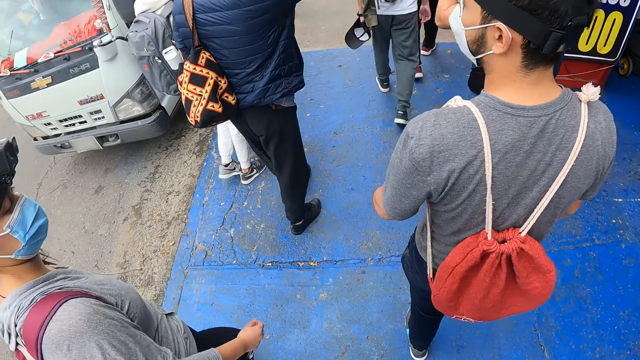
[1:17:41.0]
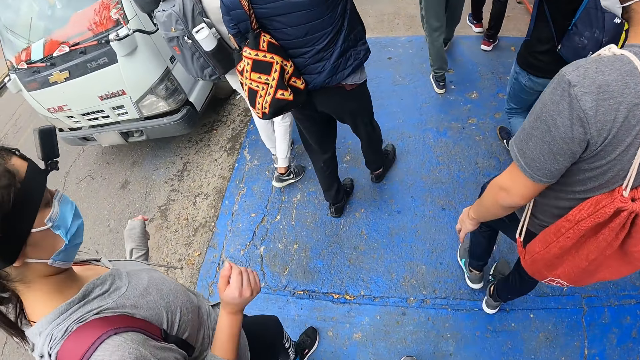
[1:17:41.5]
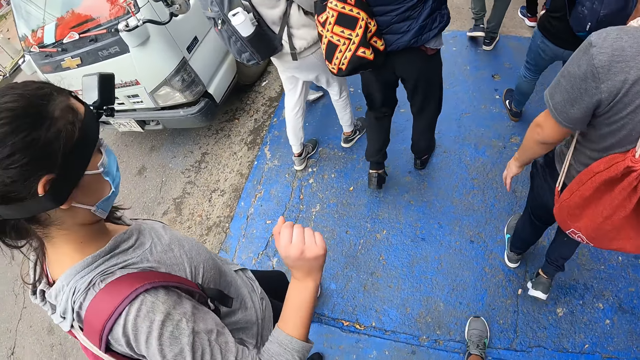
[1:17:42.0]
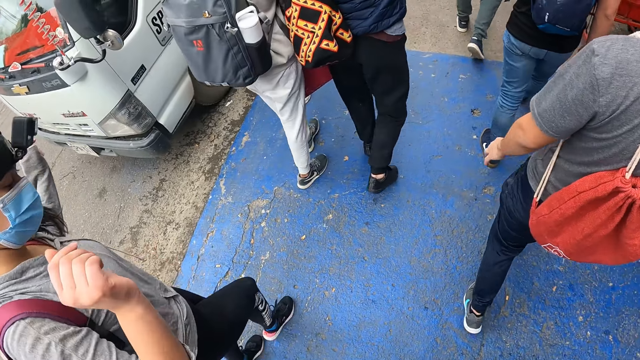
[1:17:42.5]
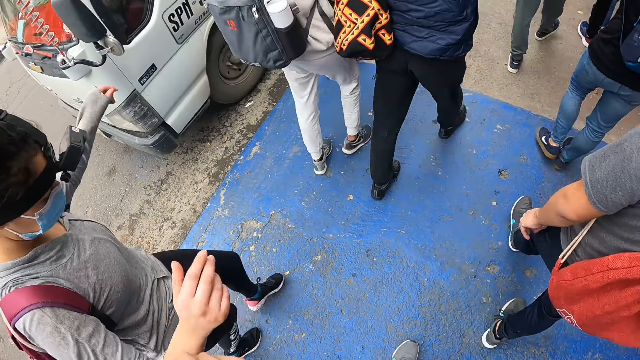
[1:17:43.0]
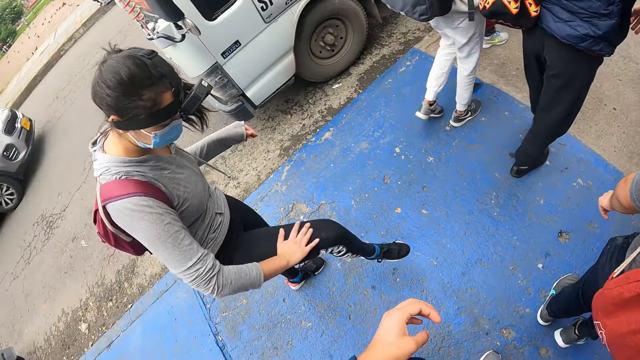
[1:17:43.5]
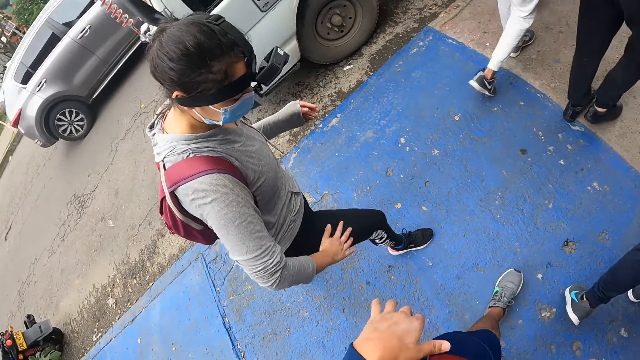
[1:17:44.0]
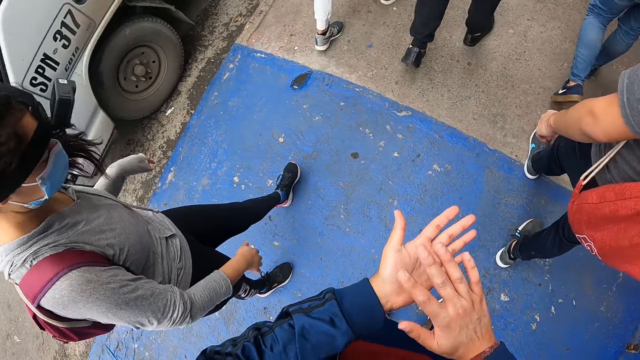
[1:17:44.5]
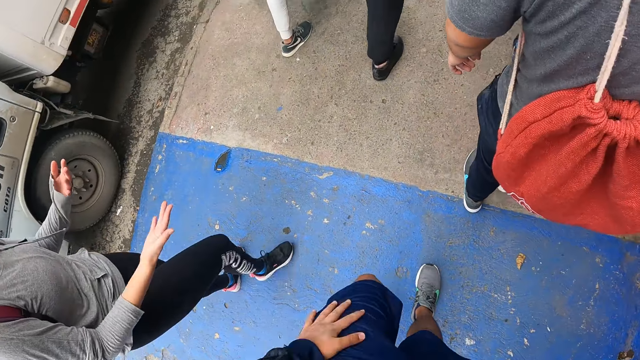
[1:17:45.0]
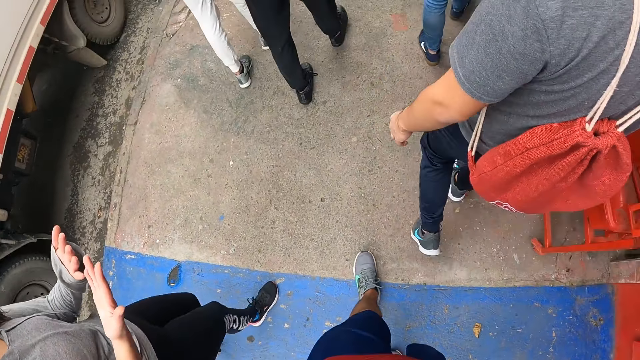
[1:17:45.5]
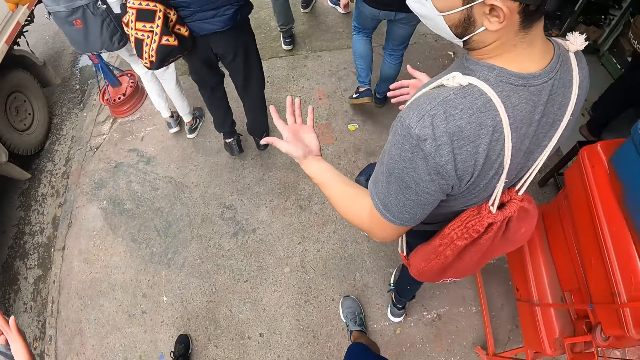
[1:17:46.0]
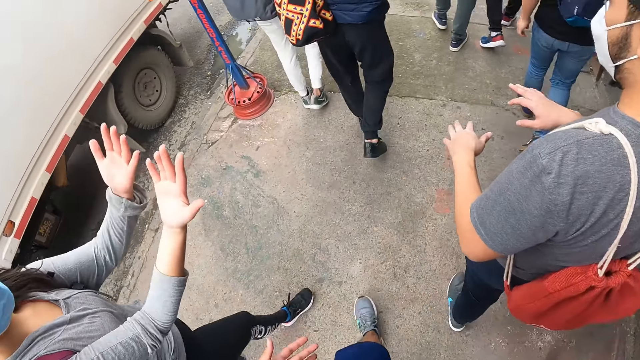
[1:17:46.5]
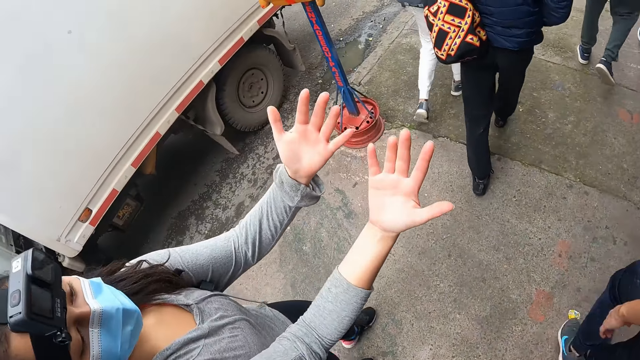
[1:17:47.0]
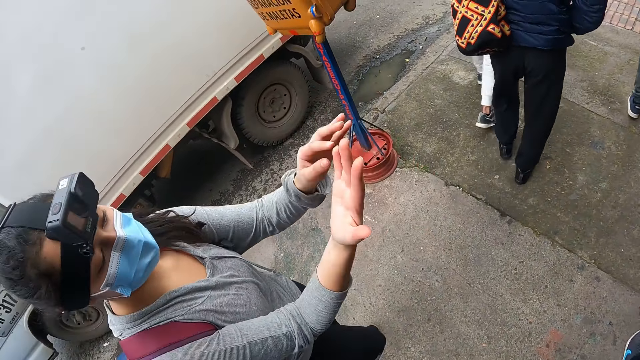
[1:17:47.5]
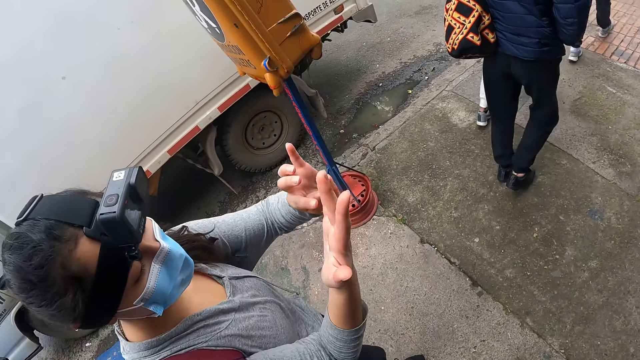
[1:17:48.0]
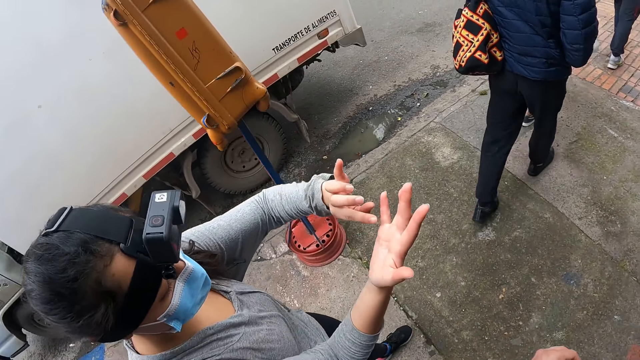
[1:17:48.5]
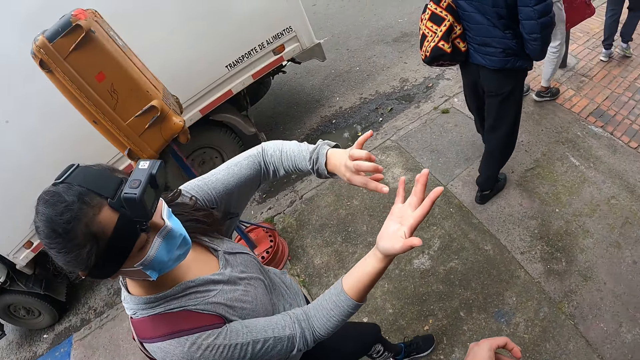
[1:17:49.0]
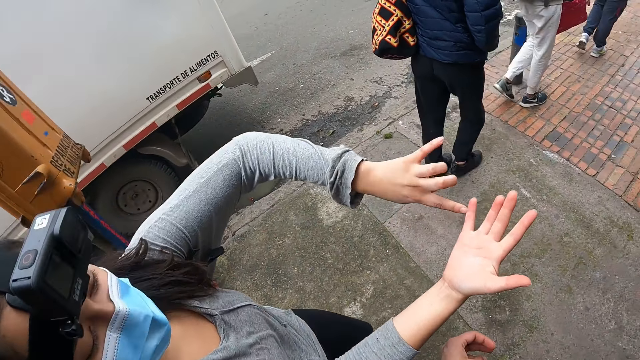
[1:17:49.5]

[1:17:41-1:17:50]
The woman dances on the road. The woman dusts her trousers with her right hand. The camera wearer dusts both hands. The woman looks at both palms. The camera wearer walks around. The man looks at both hands. The camera wearer talks to the woman. The woman touches her right hand with her left hand.

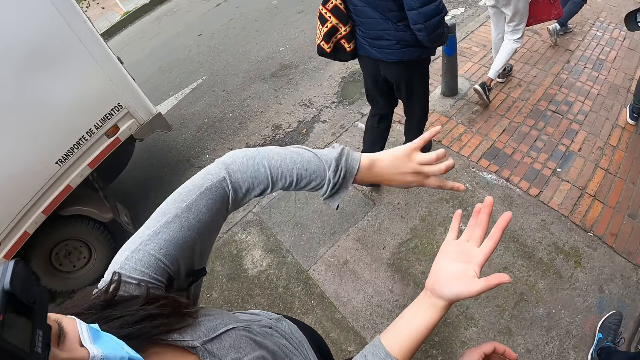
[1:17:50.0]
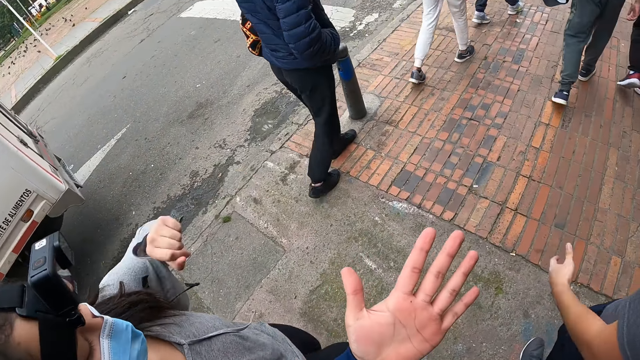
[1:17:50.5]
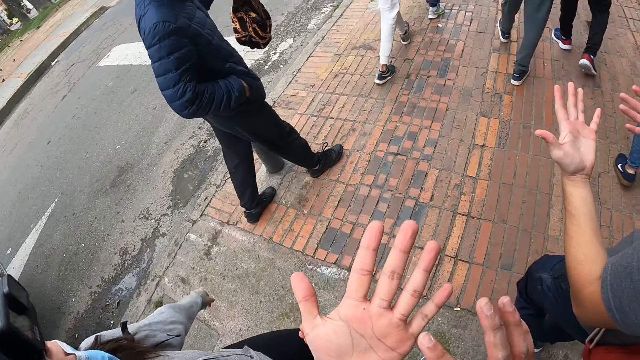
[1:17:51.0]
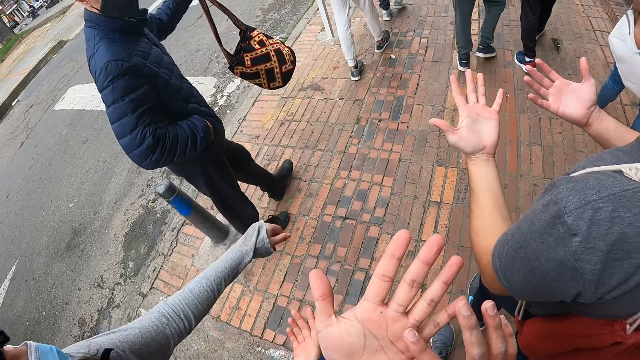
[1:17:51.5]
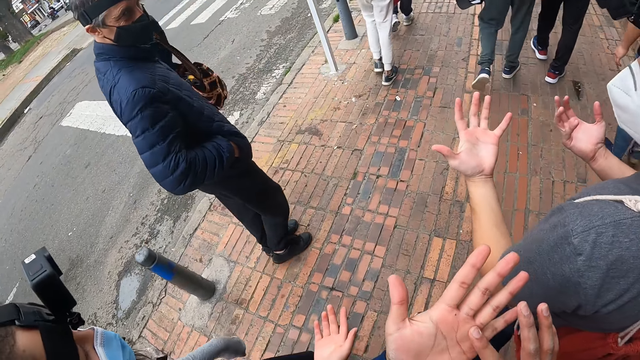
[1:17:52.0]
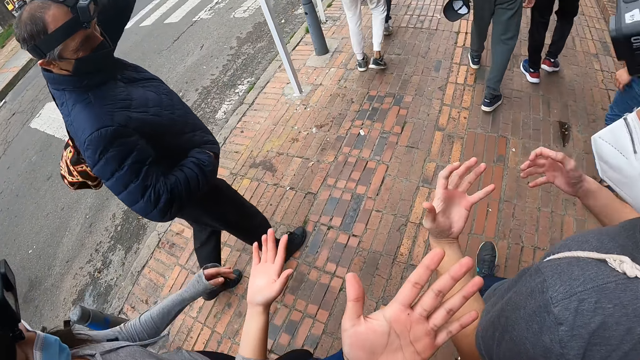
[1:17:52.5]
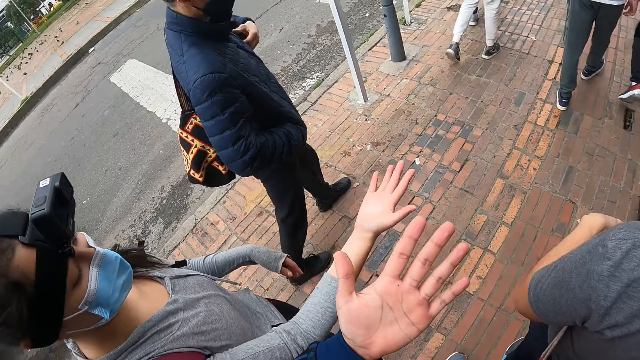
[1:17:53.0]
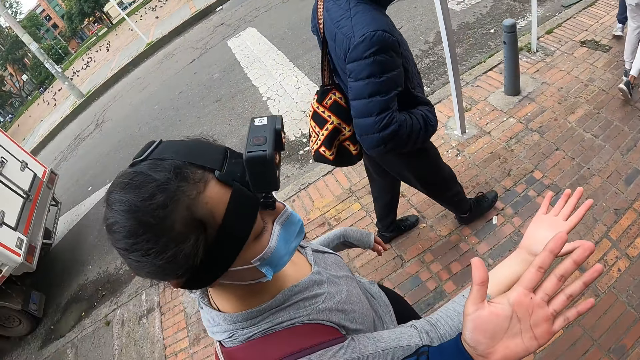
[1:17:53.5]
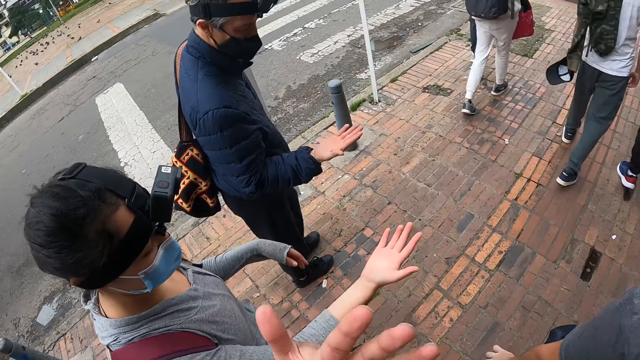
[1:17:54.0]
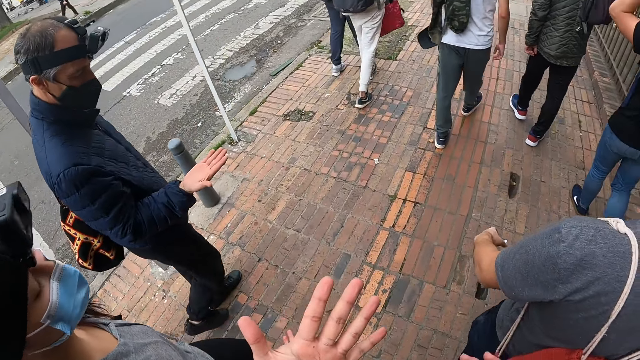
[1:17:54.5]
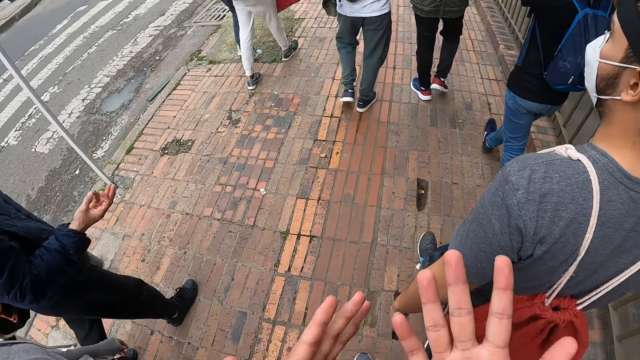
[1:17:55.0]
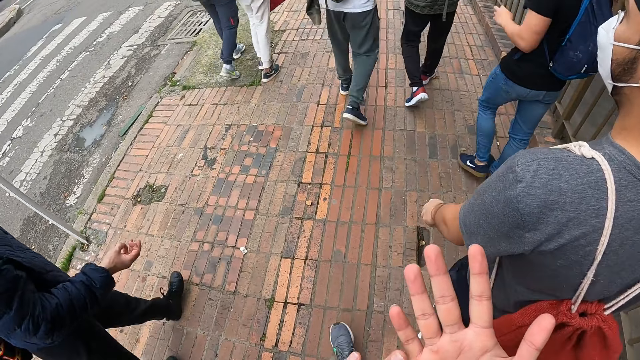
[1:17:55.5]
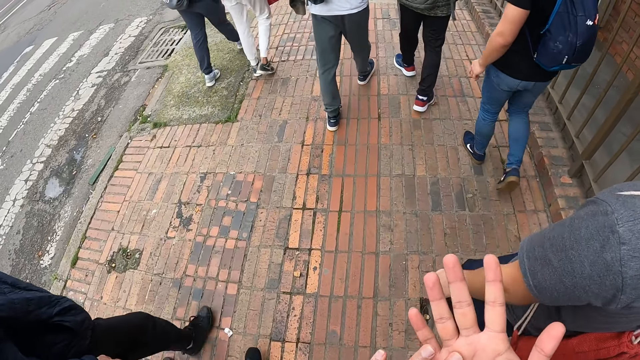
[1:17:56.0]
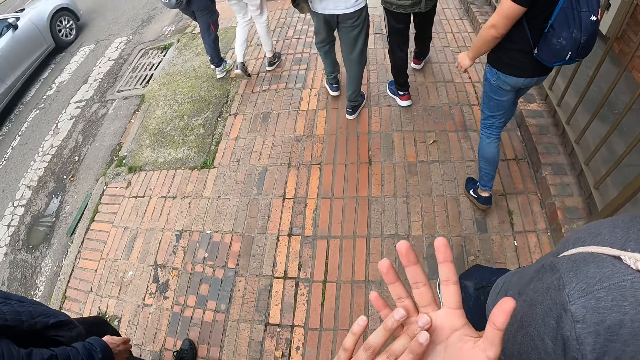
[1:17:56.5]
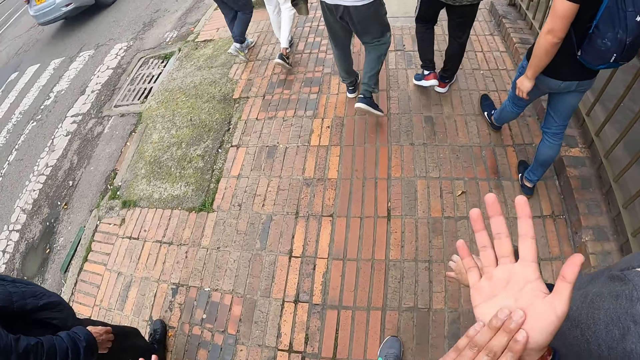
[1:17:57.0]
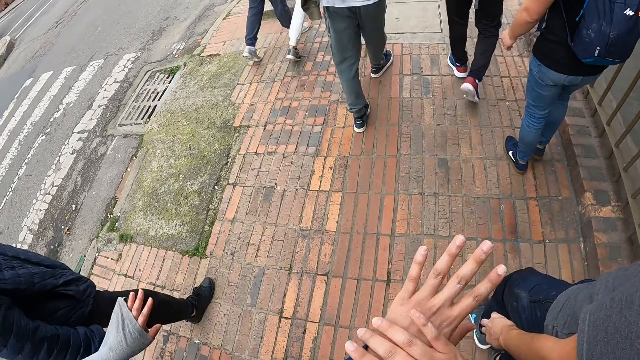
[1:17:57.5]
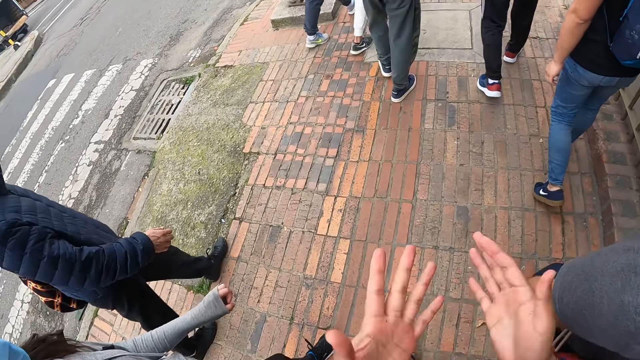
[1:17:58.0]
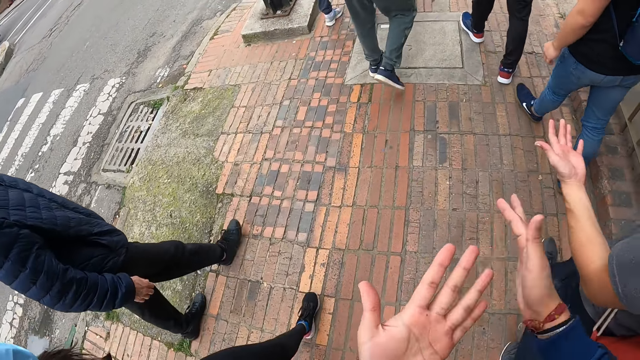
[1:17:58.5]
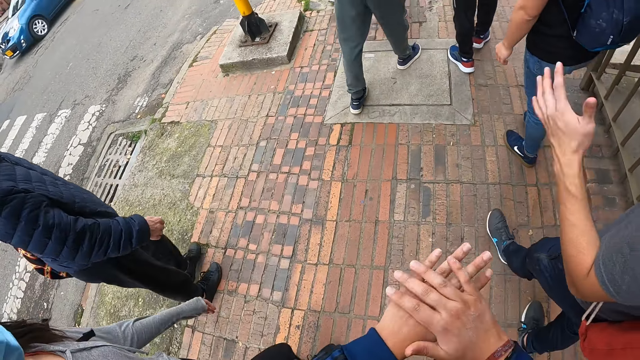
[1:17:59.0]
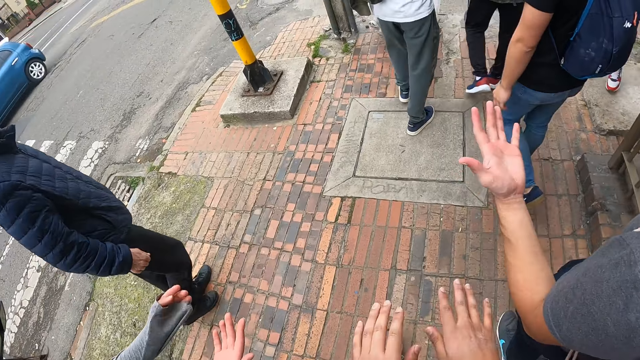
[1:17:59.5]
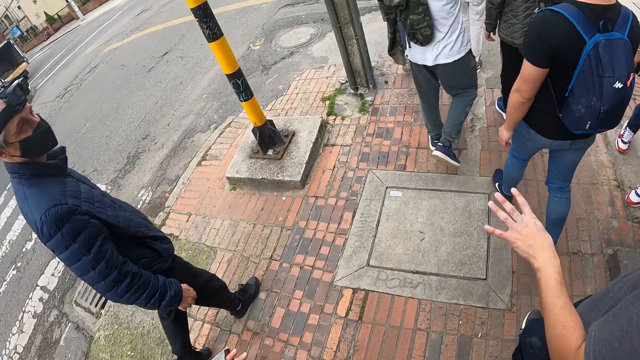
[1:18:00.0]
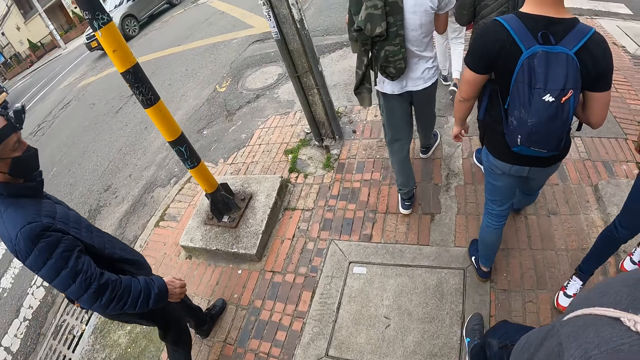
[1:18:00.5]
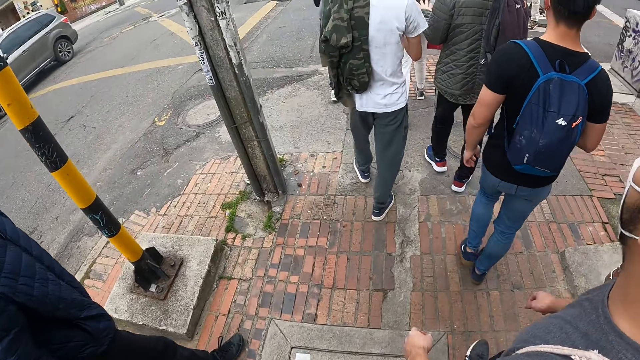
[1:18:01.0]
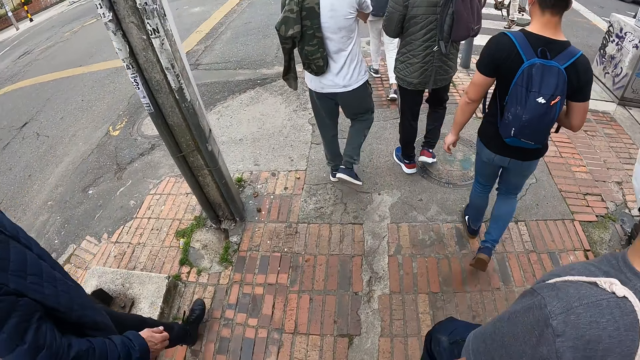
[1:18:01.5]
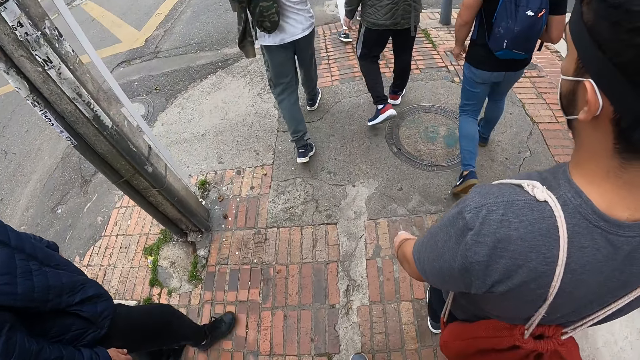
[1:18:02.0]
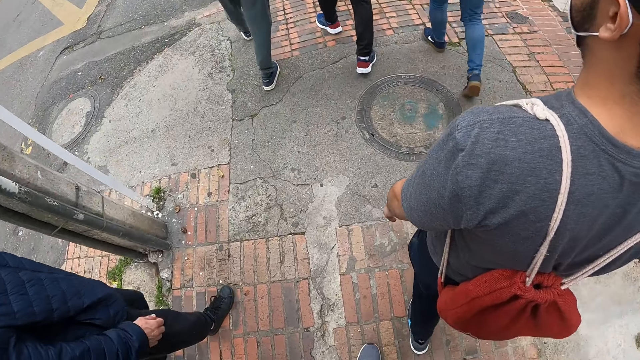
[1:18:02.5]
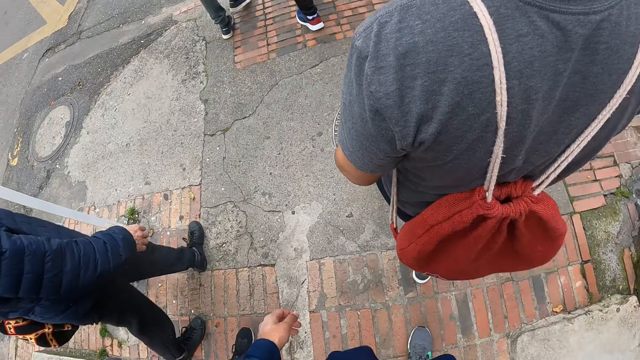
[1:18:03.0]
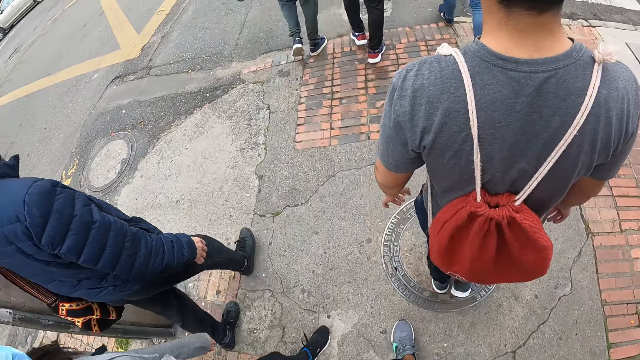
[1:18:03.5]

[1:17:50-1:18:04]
A man puts his right hand in his coat pocket. The camera wearer rubs her right hand on her left hand. The man holds a bag with his left hand and hangs the bag on his shoulder with his left hand. The man pulls his right hand out of his coat pocket and looks at his right hand. The camera wearer looks at the hands. She rubs her left hand on her right hand. She dusts her right hand with her left hand. She dusts the back of her left hand with her right hand. She dusts her left hand with her right hand. She dusts her right hand with her left hand. She dusts the back of her left hand with her right hand. She dusts the back of her right hand with her left hand. She walks around.
